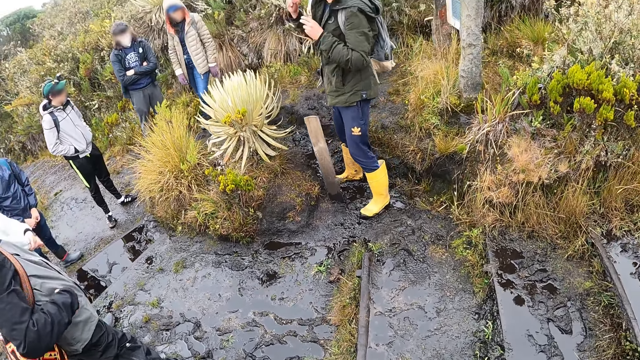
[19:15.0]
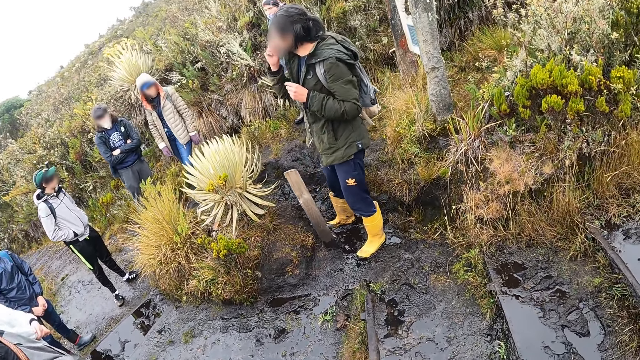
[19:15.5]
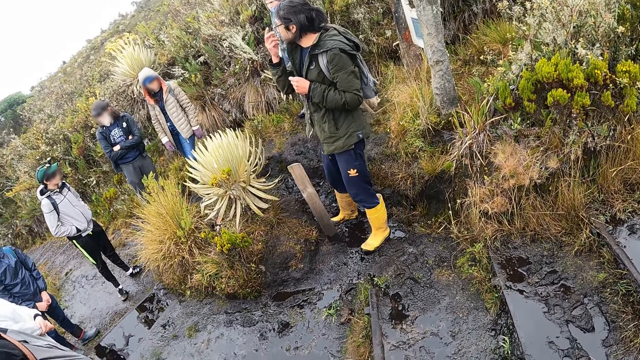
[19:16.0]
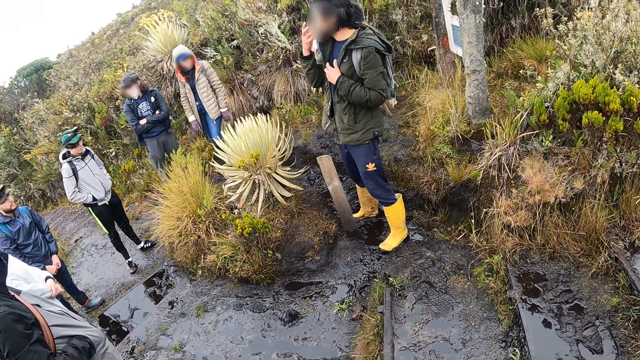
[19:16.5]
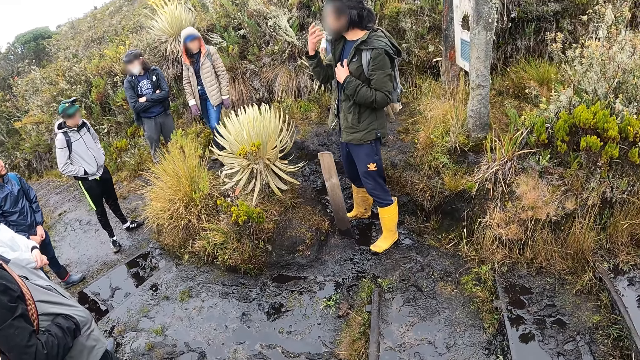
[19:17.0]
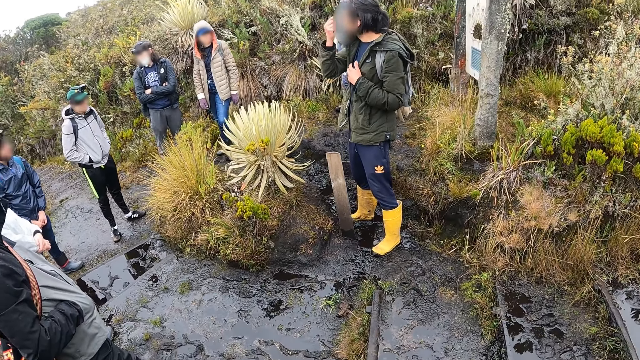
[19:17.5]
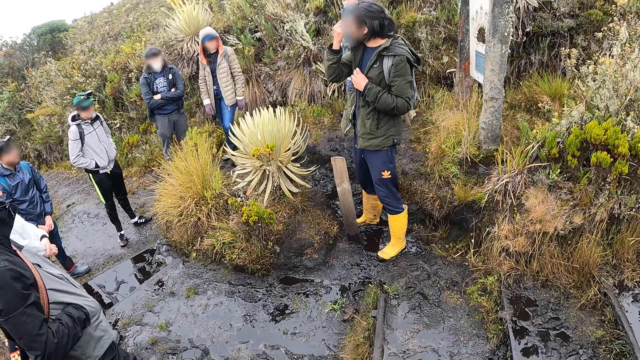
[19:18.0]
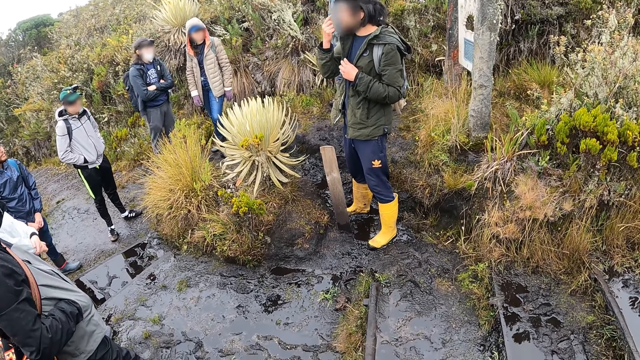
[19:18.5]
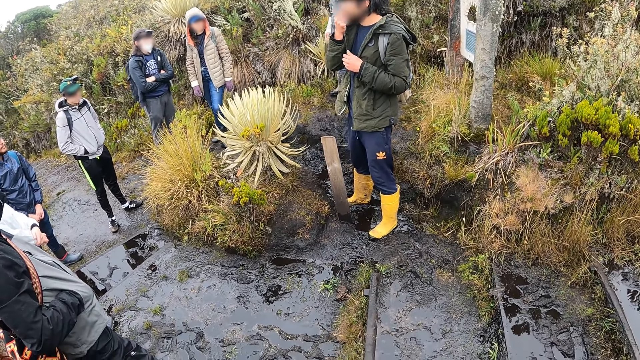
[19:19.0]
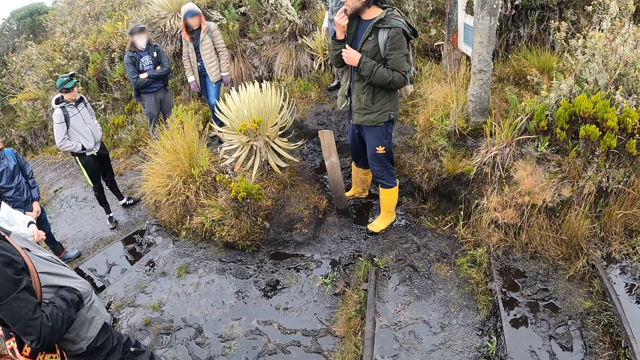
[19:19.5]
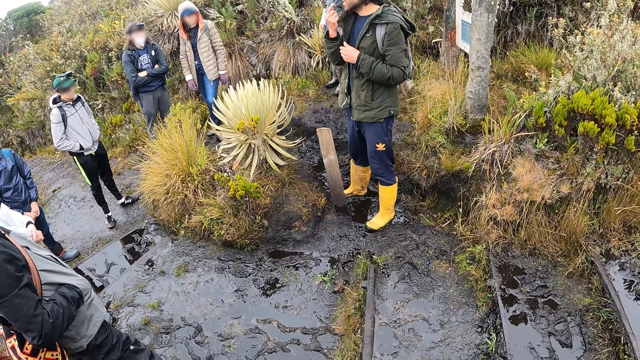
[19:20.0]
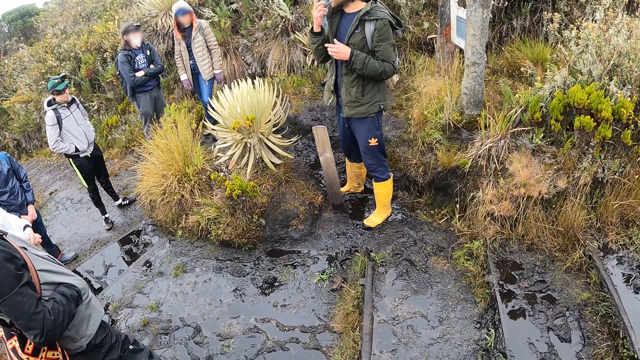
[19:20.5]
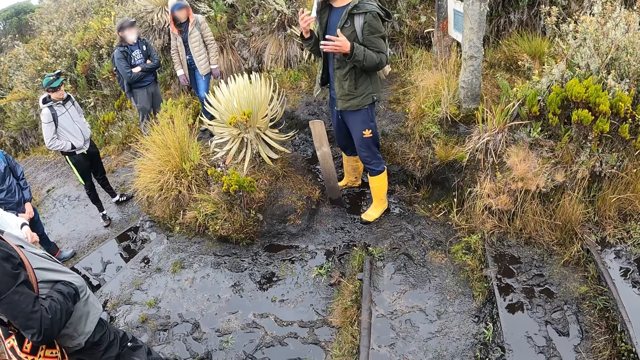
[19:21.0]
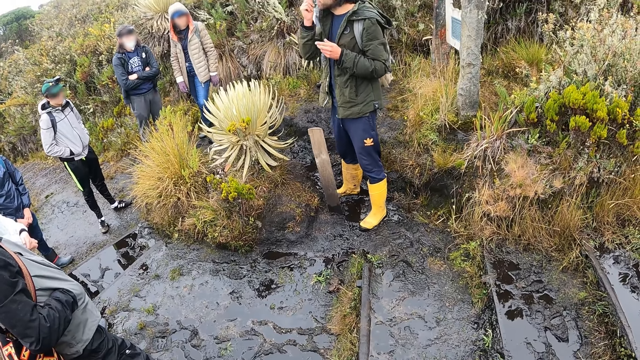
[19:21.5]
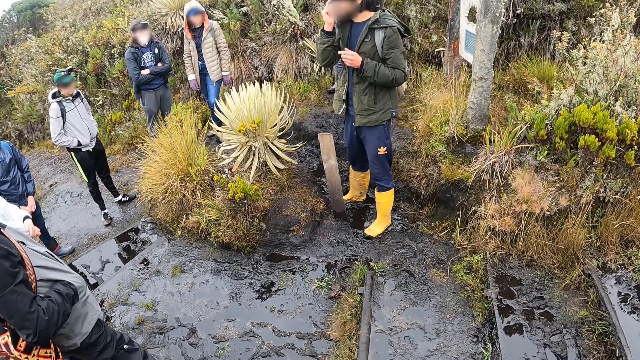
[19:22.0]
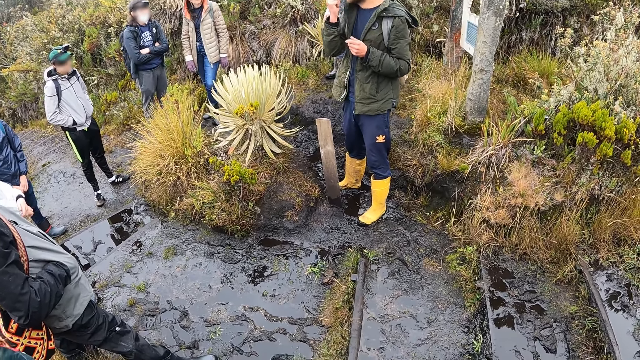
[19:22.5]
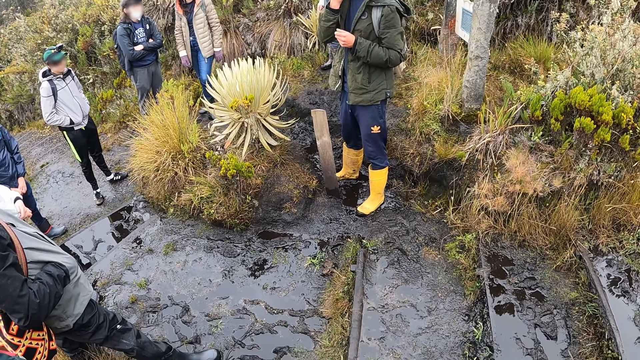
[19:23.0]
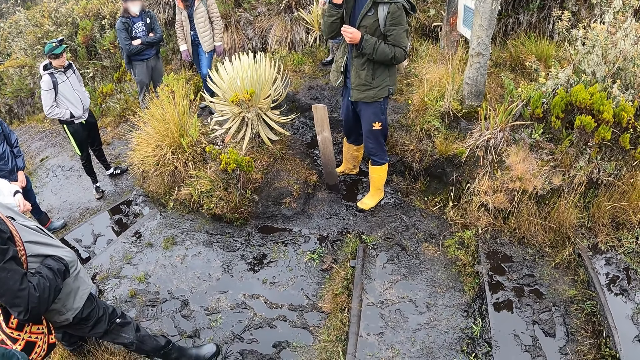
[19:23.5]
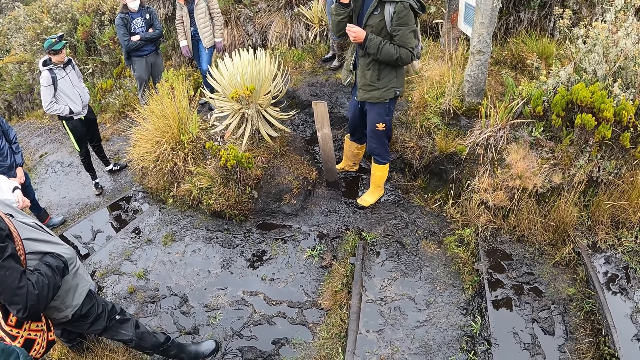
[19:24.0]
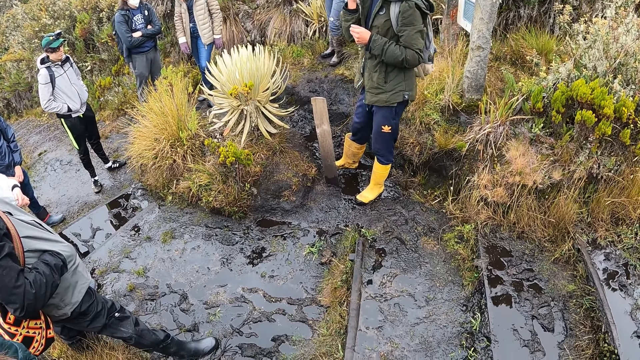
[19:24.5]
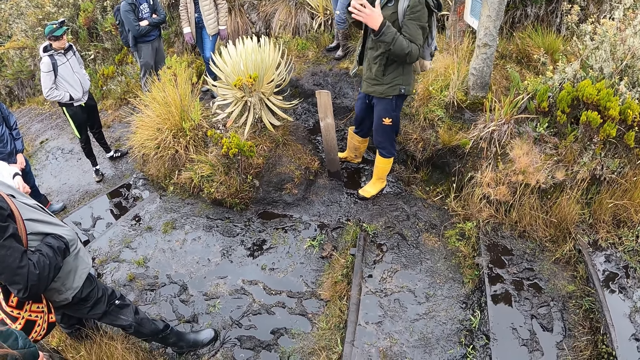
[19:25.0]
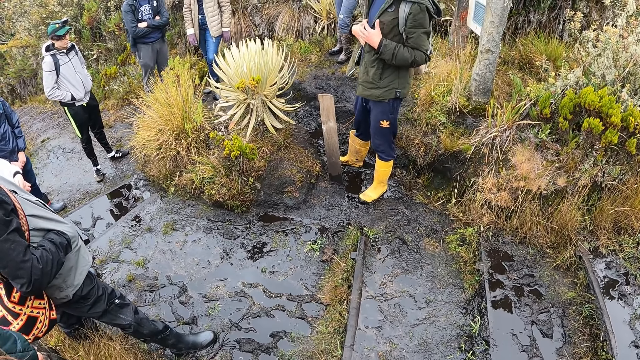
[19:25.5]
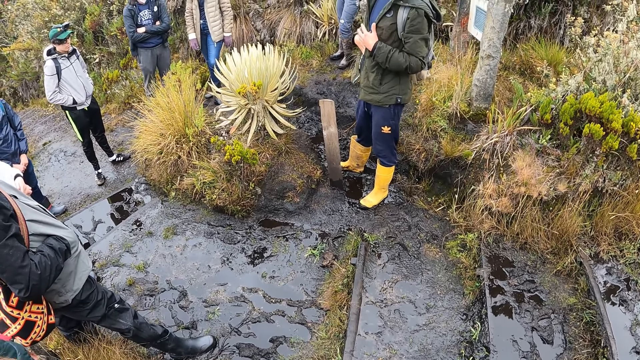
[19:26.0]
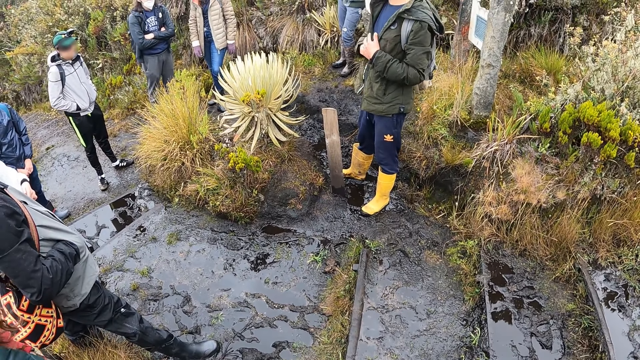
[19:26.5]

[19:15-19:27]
A man interacts with friends.

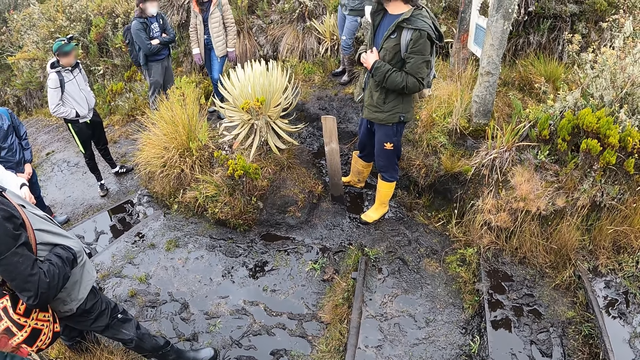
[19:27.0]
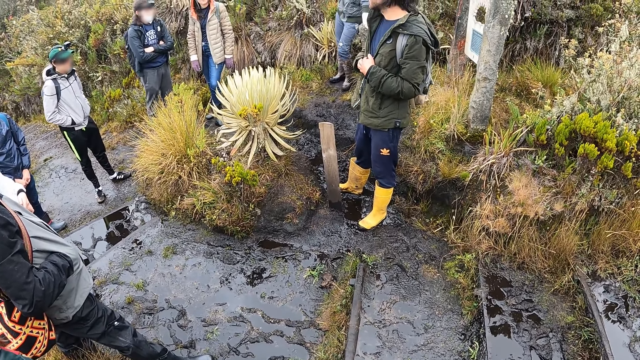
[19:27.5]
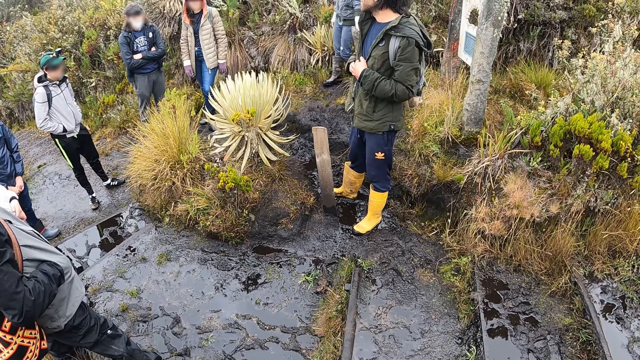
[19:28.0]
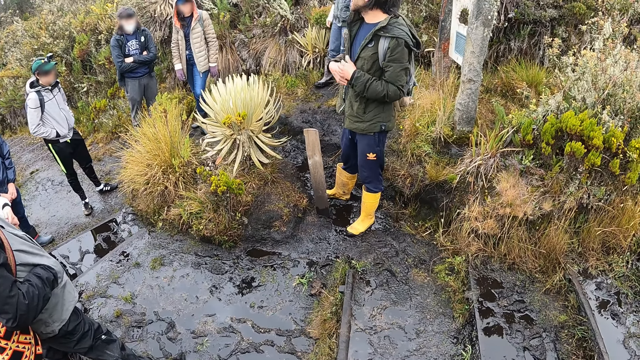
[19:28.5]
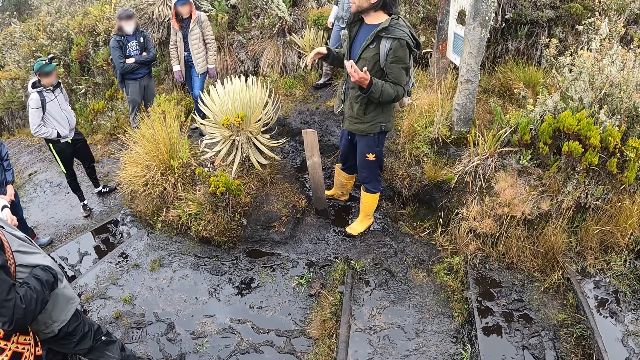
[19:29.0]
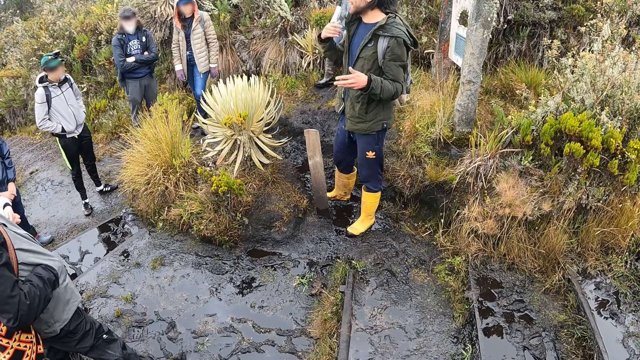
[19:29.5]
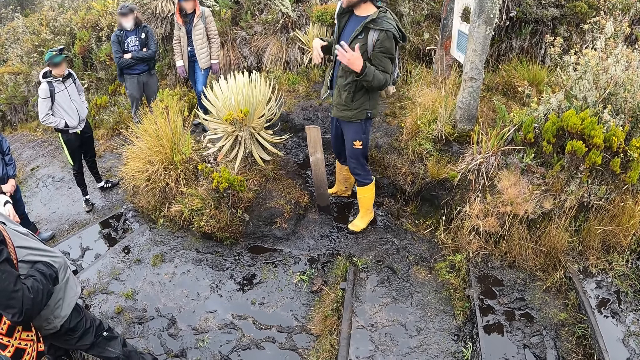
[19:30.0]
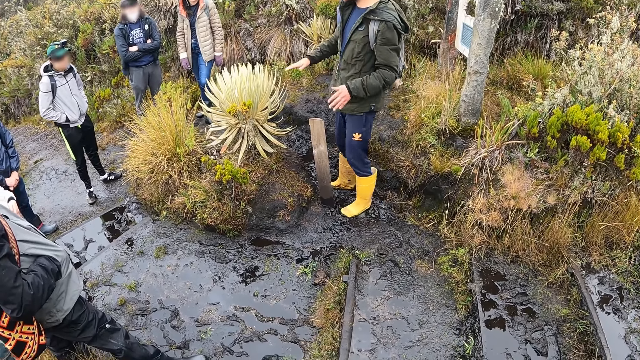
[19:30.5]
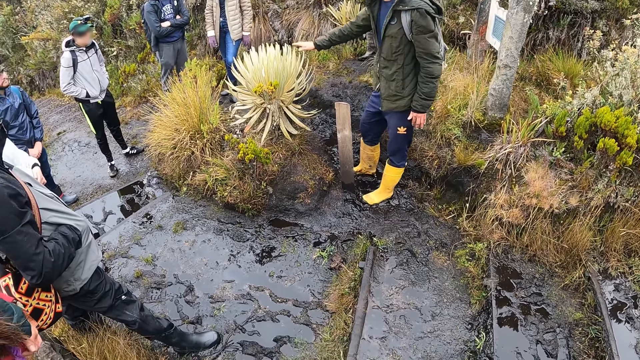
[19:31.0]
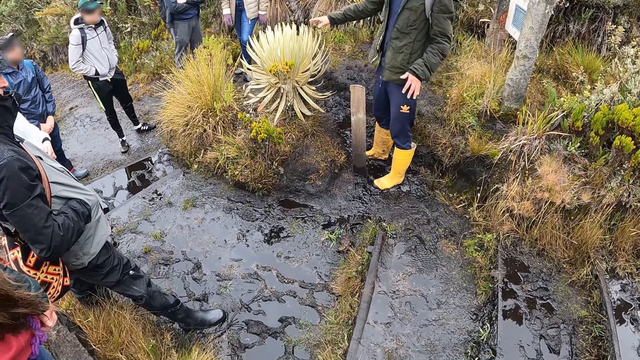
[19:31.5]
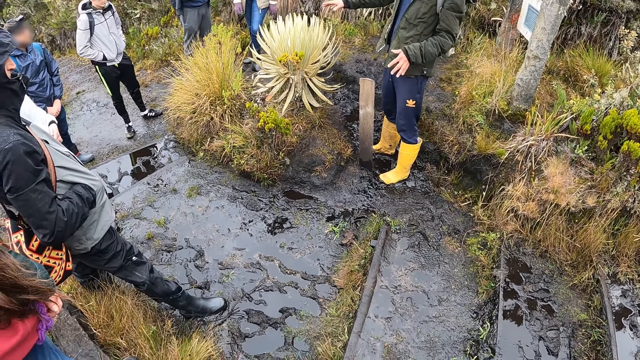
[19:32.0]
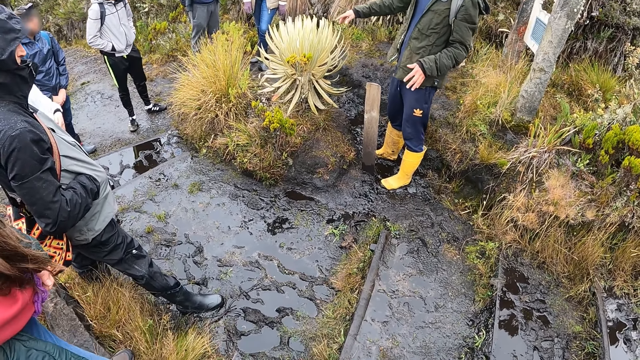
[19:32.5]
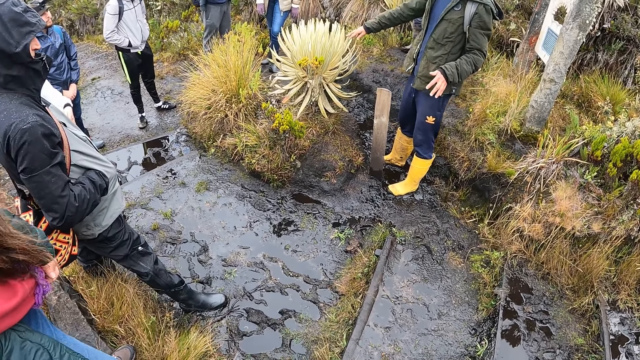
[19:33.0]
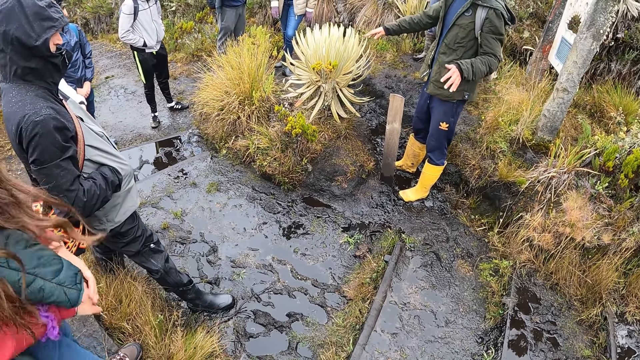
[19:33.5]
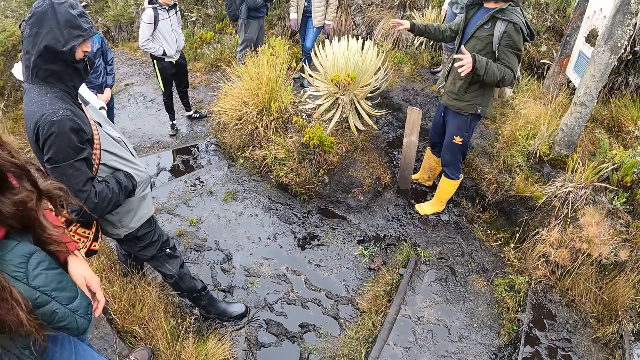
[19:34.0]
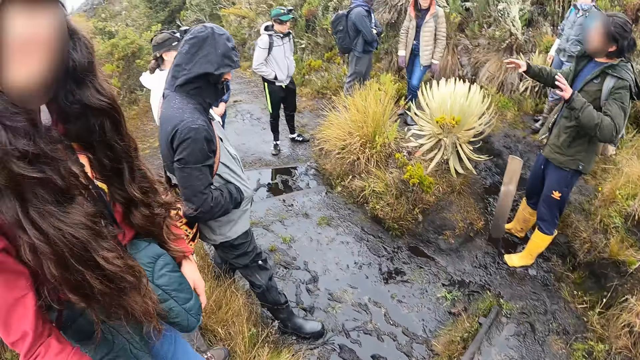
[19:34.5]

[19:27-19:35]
The woman converses with the camera wearer.
